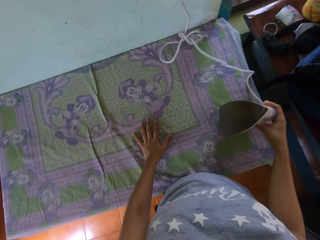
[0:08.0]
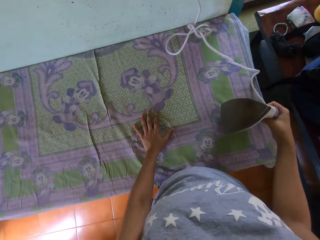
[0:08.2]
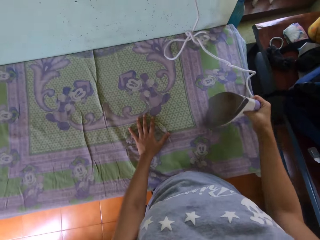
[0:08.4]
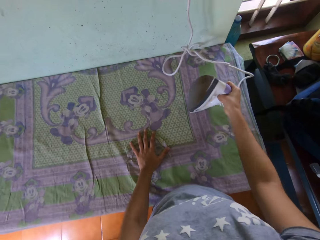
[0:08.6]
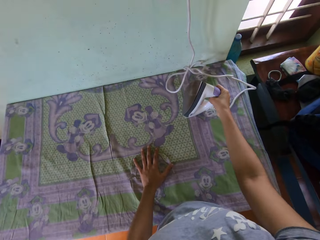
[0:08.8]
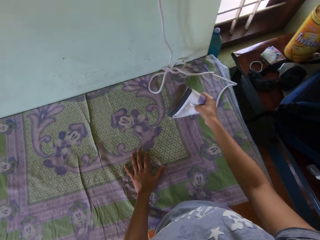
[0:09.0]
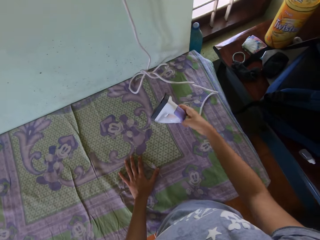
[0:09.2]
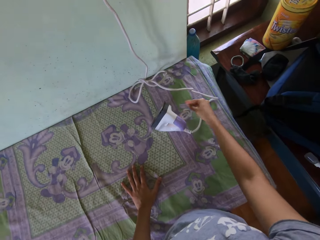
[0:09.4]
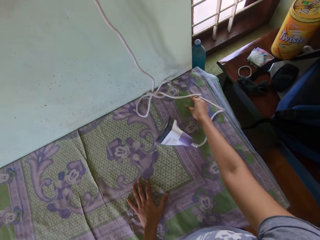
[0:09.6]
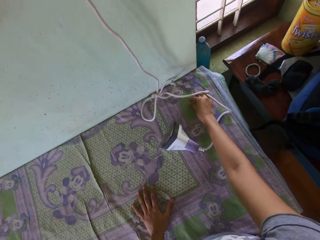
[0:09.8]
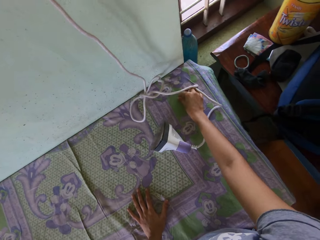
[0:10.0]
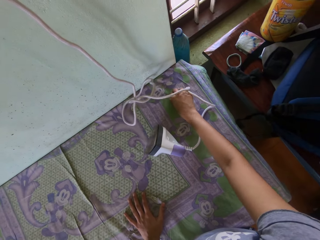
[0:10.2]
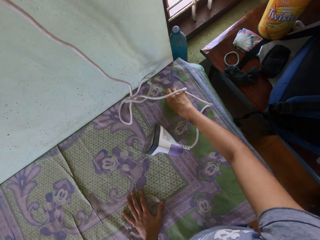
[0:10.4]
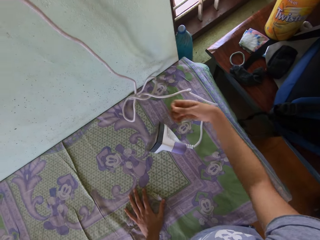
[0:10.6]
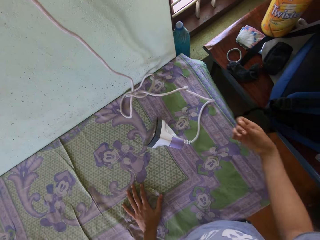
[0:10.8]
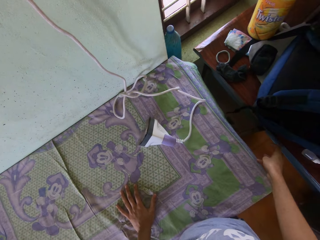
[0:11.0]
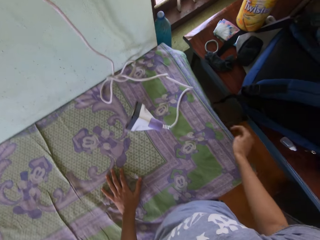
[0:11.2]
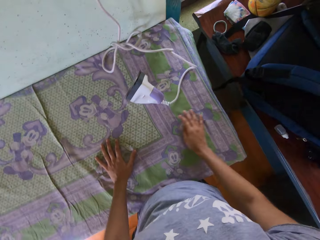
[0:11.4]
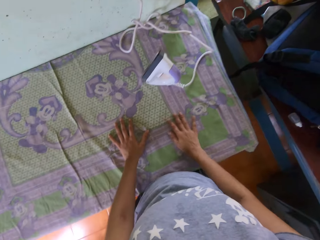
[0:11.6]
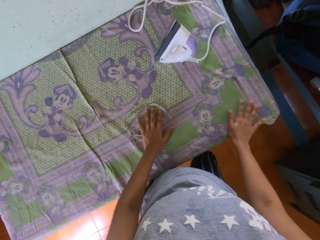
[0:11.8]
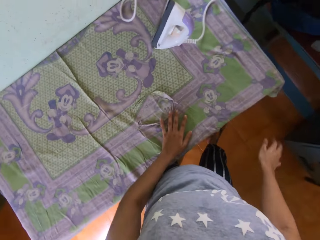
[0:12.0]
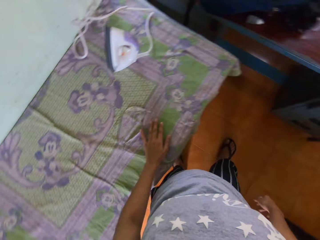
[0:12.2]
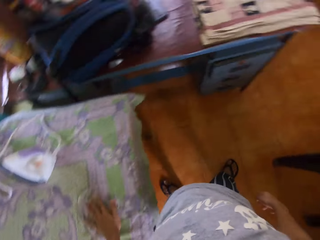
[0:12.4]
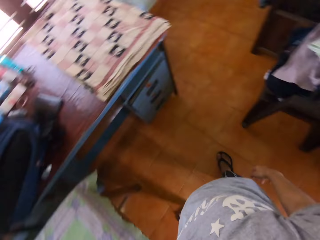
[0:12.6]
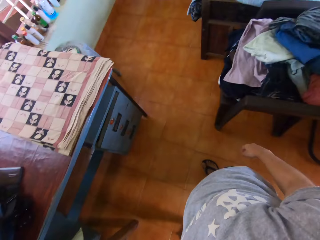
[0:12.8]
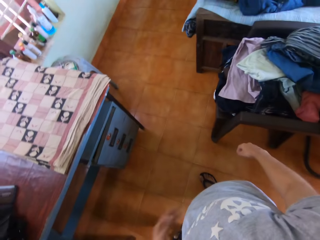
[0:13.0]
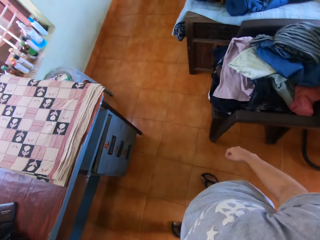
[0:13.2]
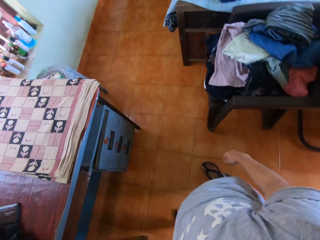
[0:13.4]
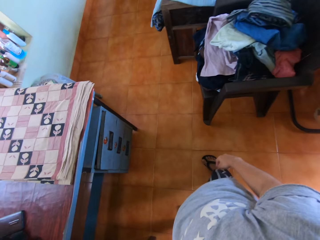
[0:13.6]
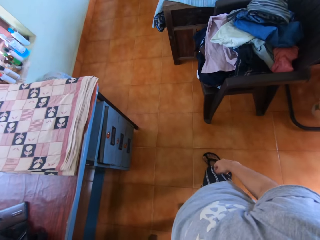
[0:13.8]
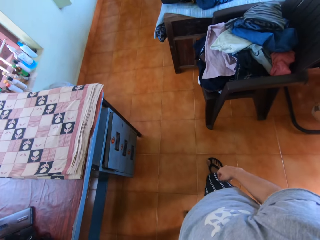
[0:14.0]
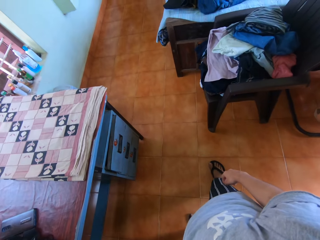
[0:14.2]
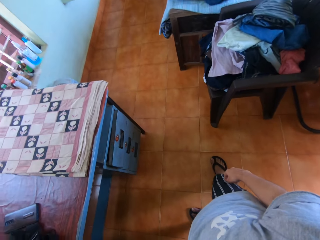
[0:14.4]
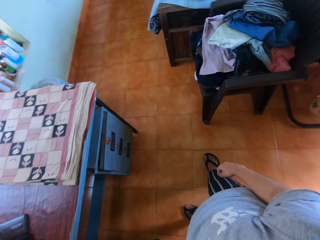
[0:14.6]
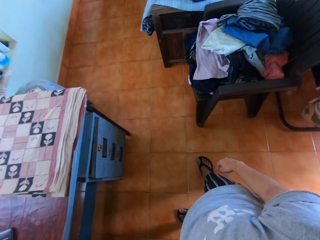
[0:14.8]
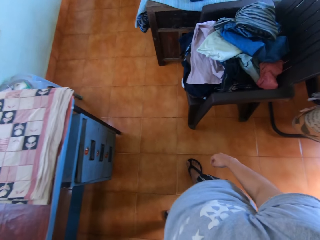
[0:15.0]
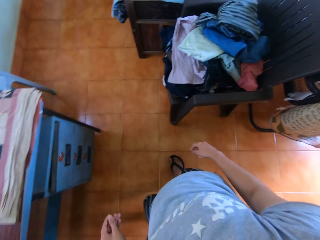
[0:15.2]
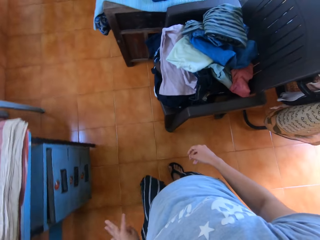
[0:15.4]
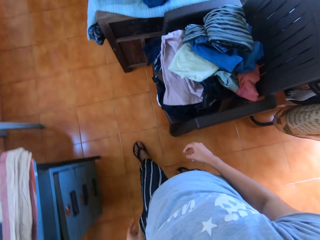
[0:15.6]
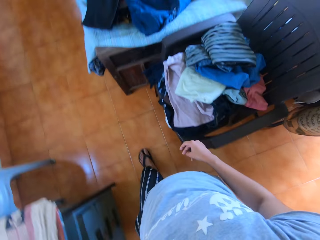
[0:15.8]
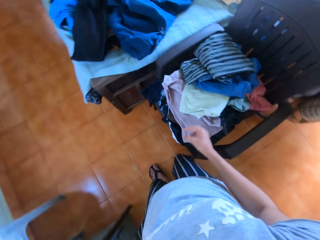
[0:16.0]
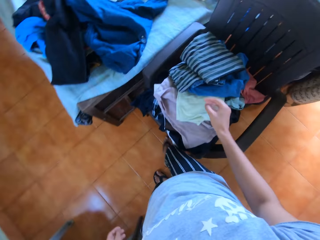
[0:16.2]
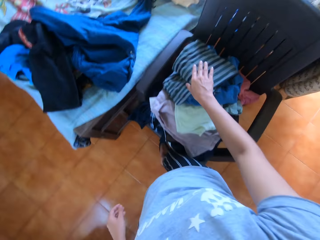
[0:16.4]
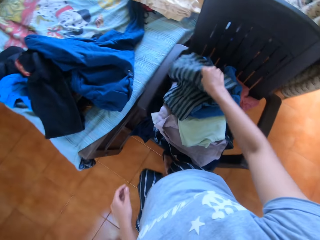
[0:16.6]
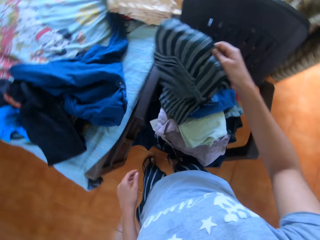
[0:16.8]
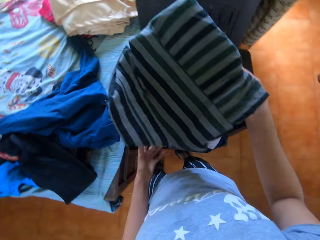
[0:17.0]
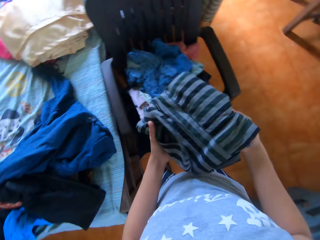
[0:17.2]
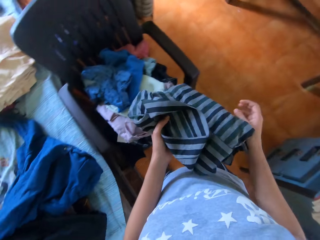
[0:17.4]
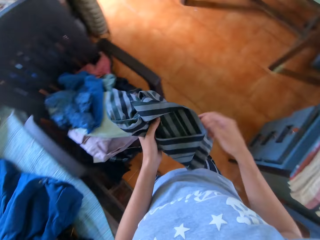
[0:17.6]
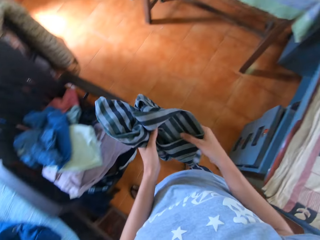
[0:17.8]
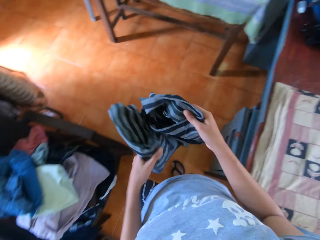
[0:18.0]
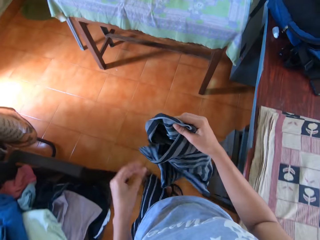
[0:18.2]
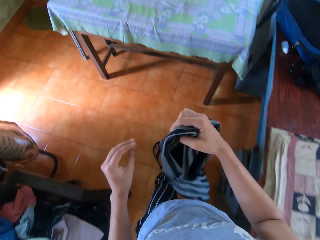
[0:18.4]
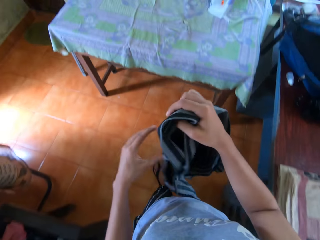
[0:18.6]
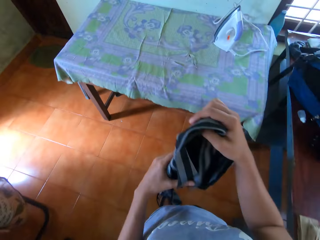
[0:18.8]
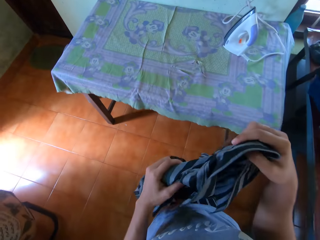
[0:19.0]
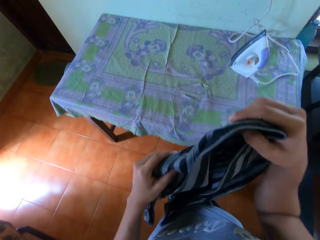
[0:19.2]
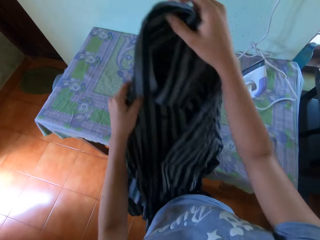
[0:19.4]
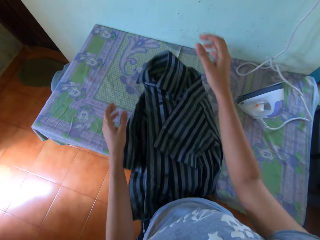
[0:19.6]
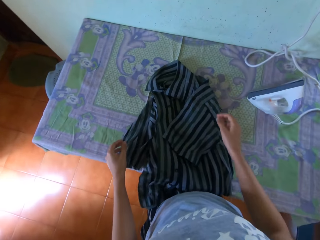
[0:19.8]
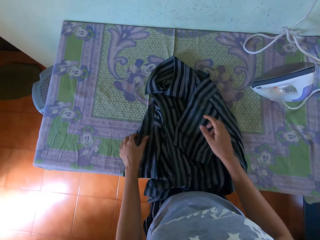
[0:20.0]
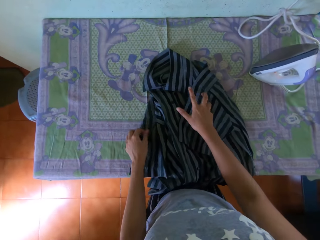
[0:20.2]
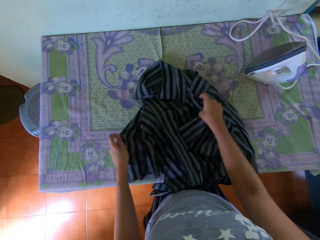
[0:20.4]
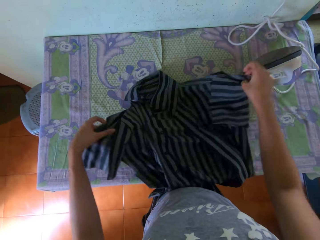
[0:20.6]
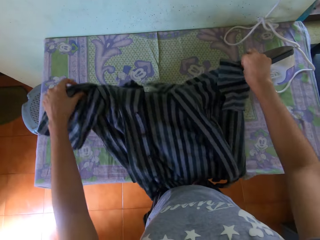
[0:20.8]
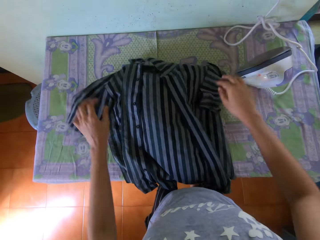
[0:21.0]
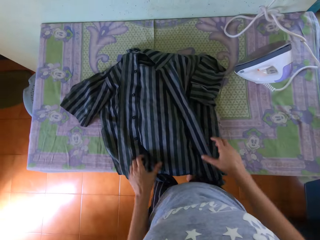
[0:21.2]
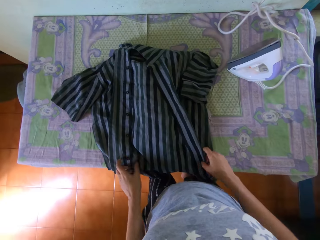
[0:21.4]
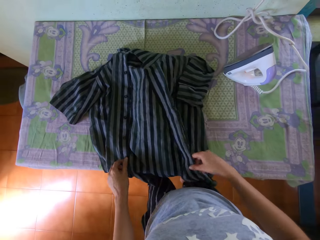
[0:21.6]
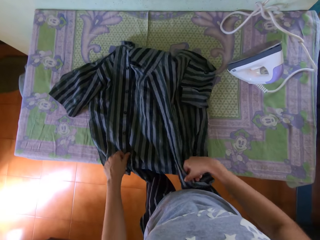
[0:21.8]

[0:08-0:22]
The camera wearer picks the iron from the table with her right hand. She holds the iron box. She puts the iron on the table with her right hand. She moves the iron box on the table. She picks a piece of cloth from the table with her right hand. She moves the right hand. She throws the piece of cloth to the ground with her right hand. She touches the table with her right hand. She turns around, walks around, and takes a shirt from a stack of clothes on a chair with her right hand. She puts the shirt in her left hand with her right hand. She takes the shirt from her left hand with her right hand. She holds the shirt in her right hand with her left hand. She walks. She throws the shirt on the table with both hands. She straightens out the shirt on the table with both hands.

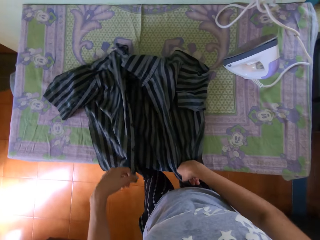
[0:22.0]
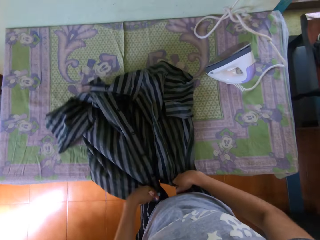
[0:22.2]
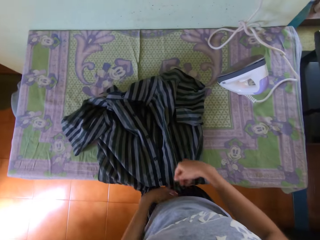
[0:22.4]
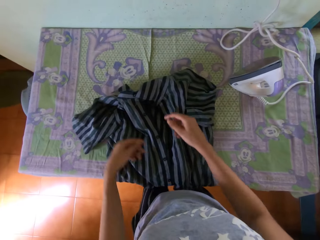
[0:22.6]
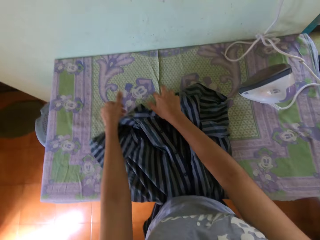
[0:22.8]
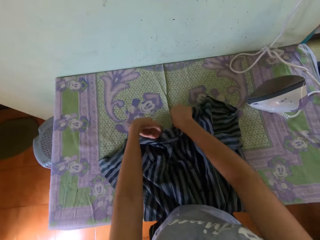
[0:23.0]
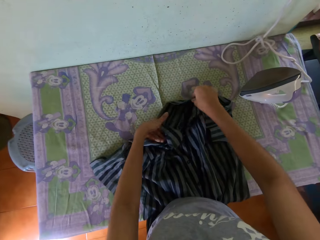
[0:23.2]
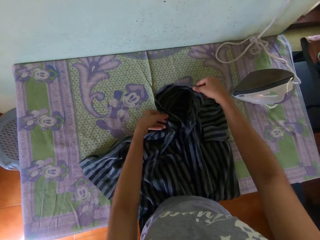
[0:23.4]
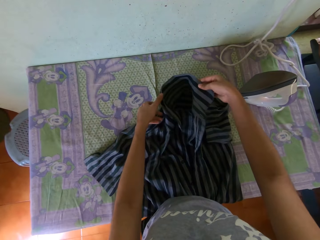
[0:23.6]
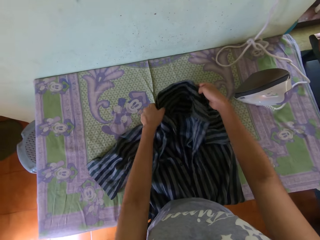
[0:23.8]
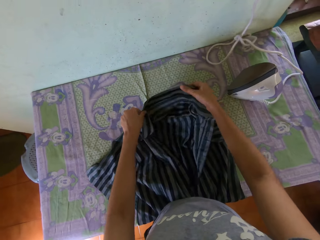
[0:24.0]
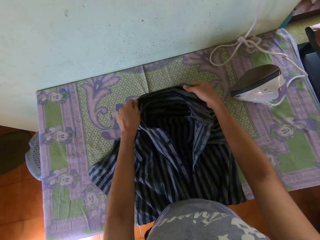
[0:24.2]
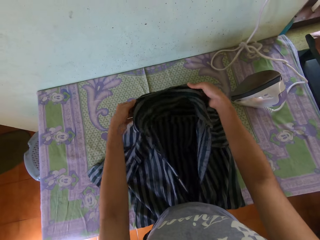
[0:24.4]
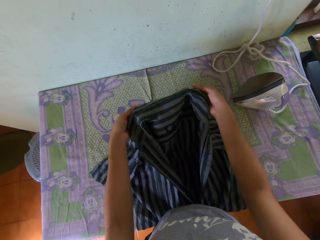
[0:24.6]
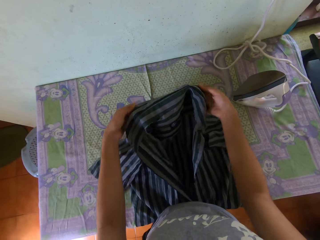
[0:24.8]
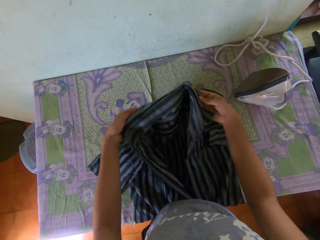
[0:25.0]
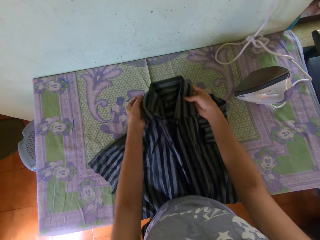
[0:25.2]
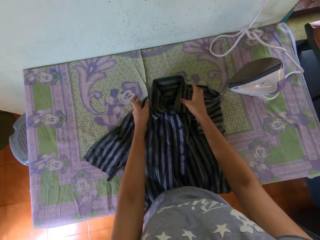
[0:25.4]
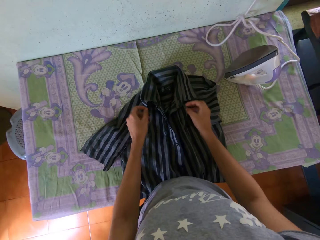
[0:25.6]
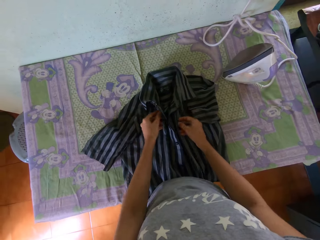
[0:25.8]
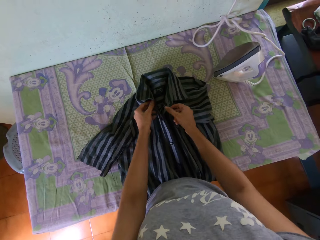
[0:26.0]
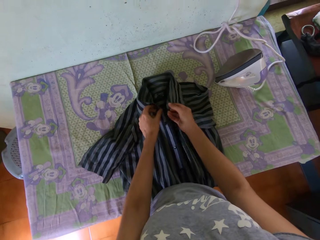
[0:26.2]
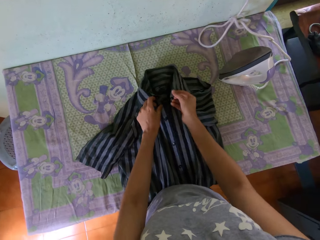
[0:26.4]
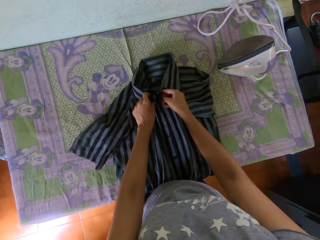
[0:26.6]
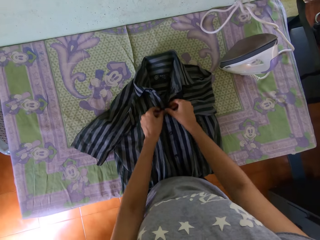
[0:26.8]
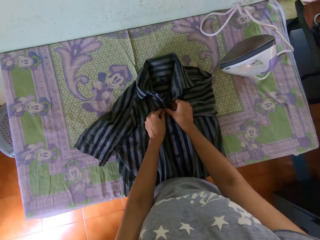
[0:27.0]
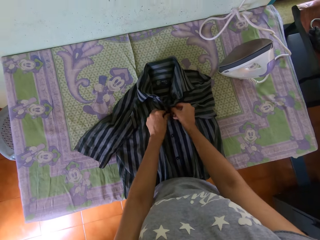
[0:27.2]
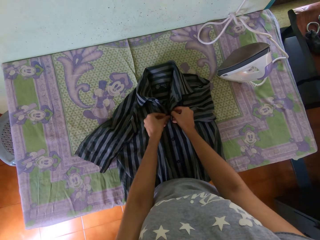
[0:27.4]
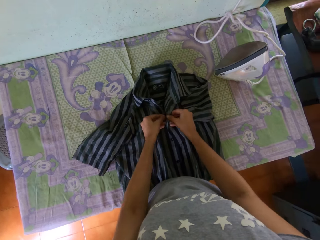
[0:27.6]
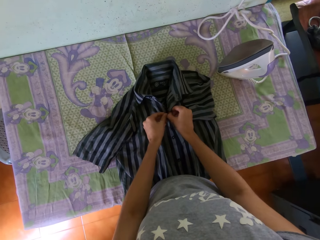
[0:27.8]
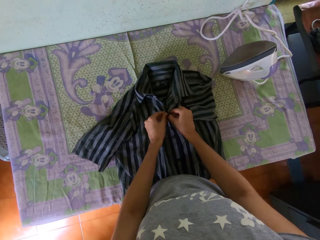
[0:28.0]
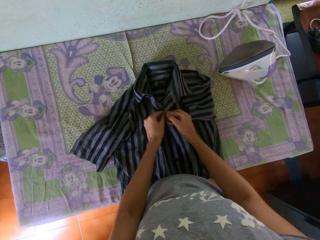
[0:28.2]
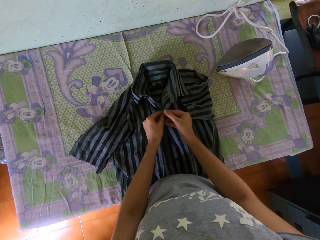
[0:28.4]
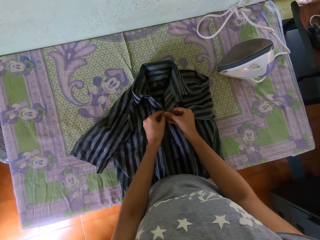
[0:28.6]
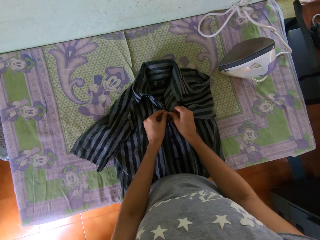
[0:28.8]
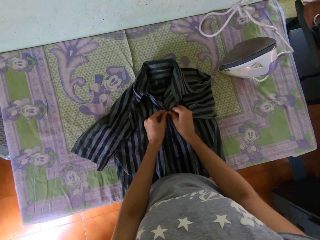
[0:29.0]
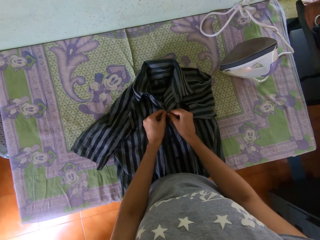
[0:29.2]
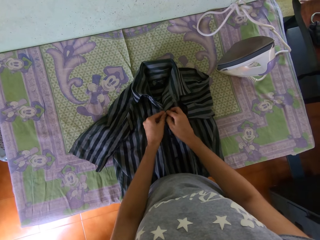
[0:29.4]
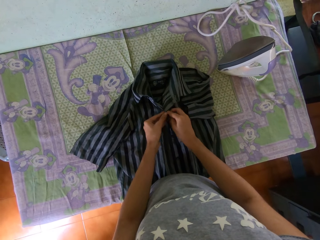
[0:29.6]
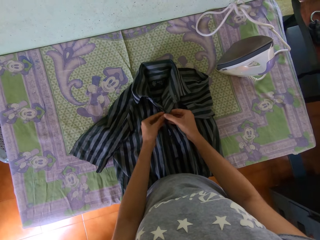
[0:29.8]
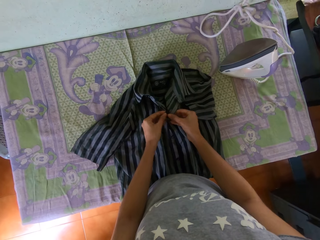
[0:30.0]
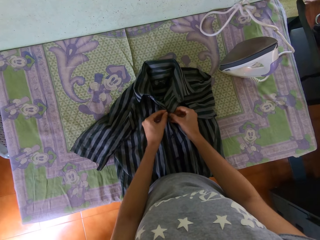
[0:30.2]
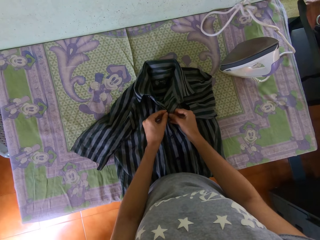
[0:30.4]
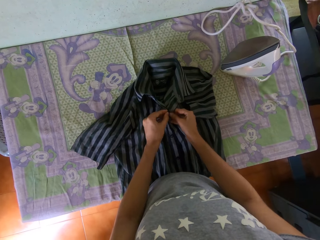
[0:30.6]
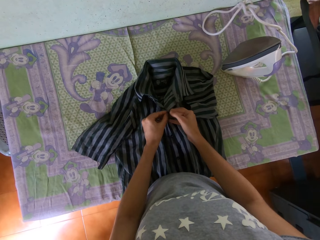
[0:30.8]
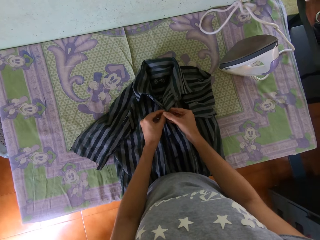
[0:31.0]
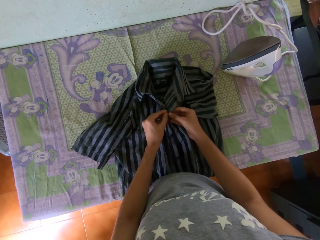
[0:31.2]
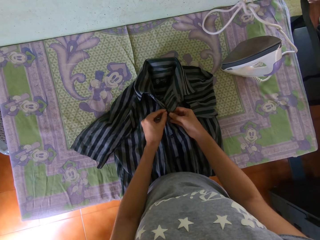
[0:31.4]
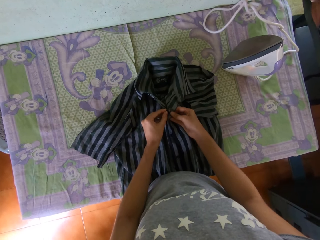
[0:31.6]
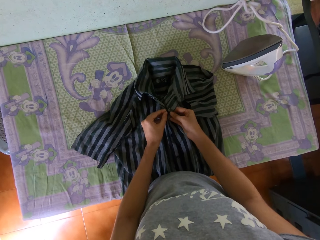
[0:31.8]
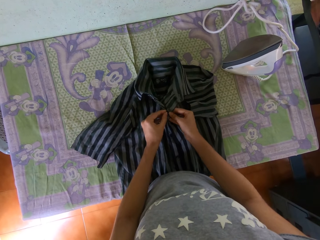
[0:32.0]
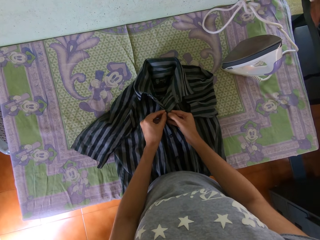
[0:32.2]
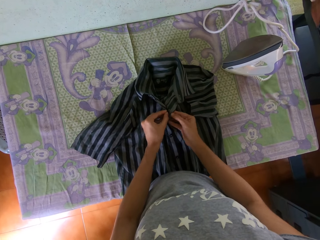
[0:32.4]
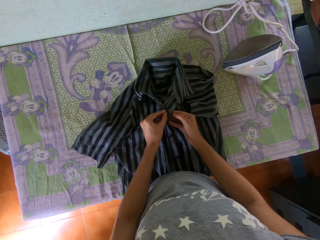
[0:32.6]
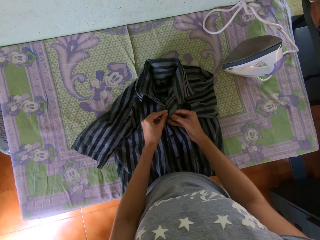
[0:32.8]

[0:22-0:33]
The camera wearer buttons the shirt on the table with both hands.
